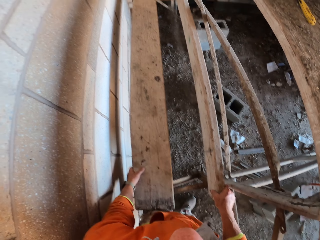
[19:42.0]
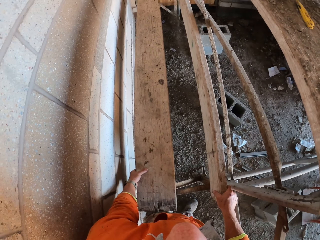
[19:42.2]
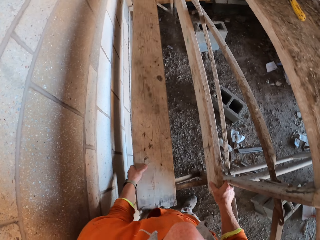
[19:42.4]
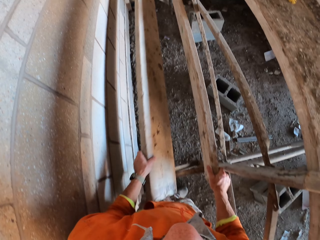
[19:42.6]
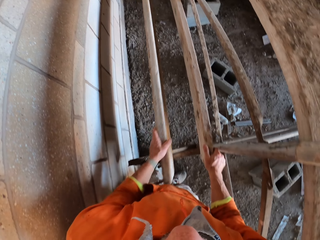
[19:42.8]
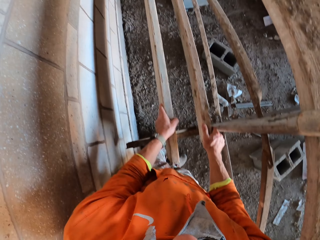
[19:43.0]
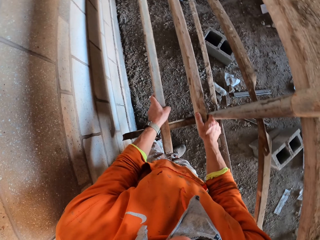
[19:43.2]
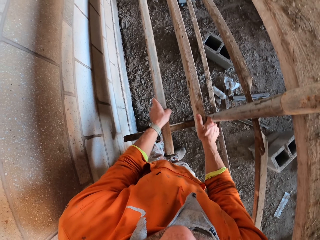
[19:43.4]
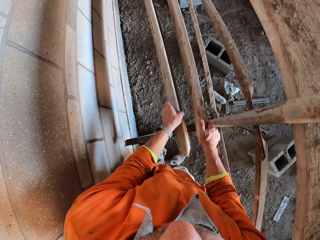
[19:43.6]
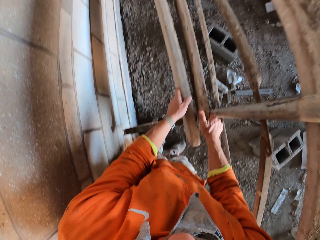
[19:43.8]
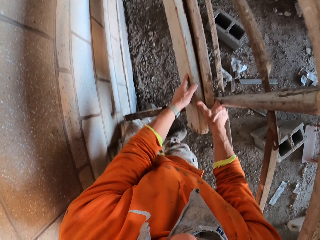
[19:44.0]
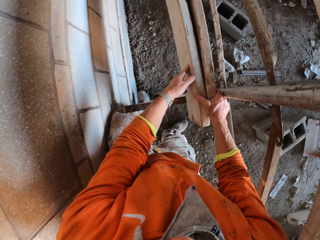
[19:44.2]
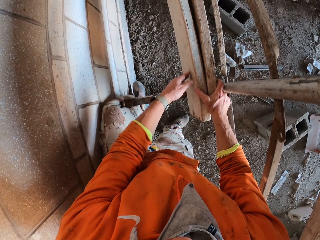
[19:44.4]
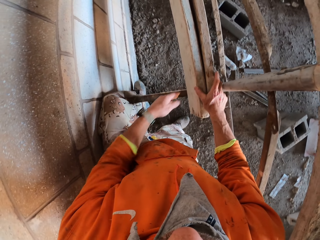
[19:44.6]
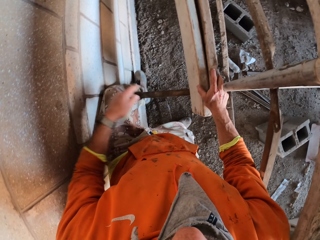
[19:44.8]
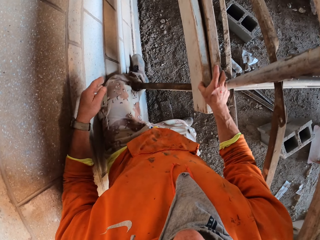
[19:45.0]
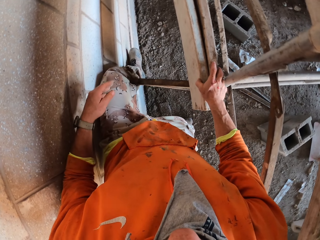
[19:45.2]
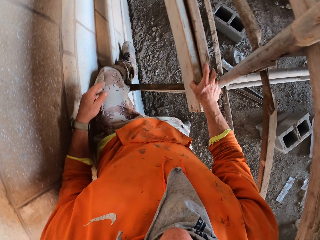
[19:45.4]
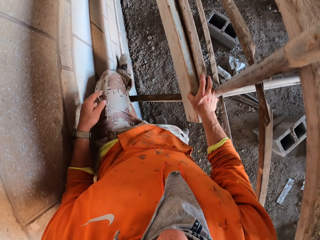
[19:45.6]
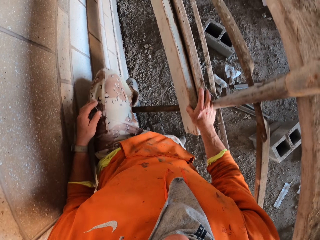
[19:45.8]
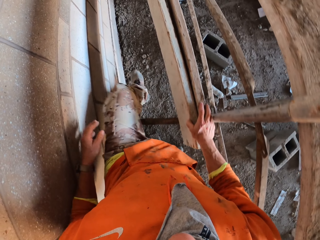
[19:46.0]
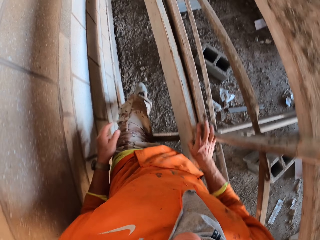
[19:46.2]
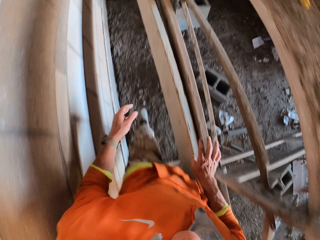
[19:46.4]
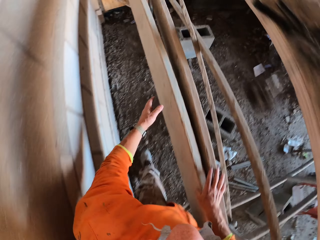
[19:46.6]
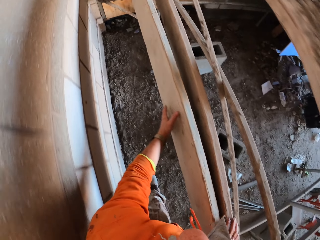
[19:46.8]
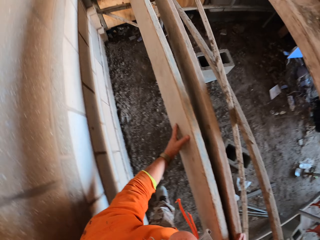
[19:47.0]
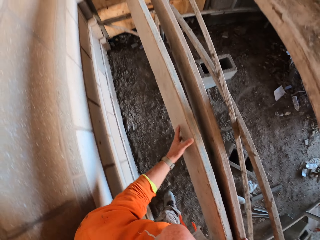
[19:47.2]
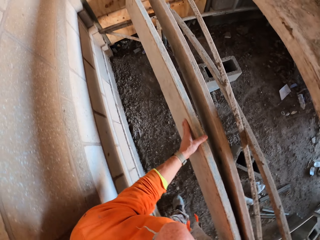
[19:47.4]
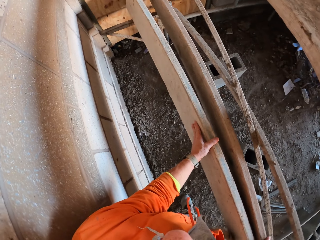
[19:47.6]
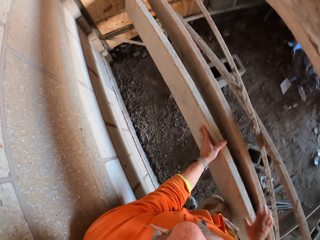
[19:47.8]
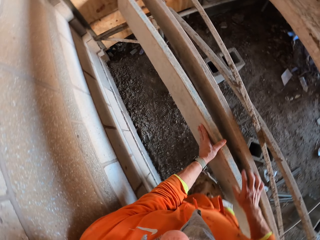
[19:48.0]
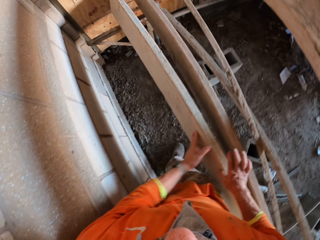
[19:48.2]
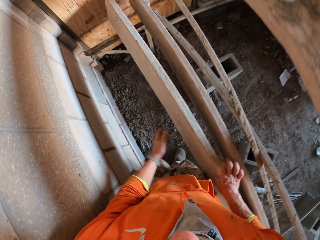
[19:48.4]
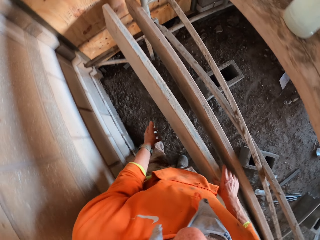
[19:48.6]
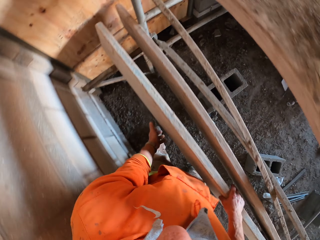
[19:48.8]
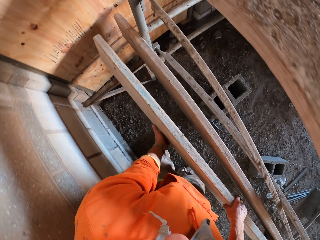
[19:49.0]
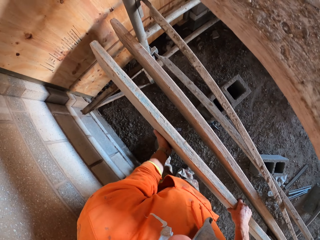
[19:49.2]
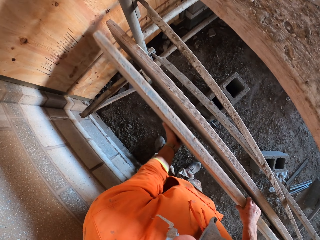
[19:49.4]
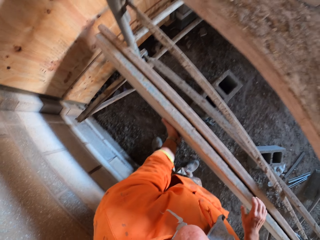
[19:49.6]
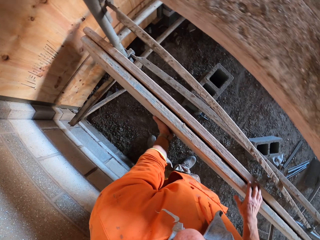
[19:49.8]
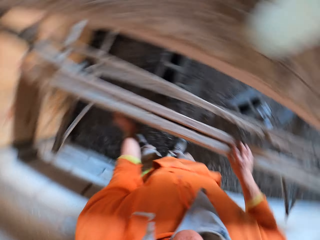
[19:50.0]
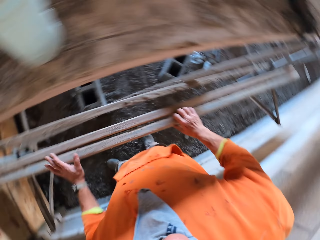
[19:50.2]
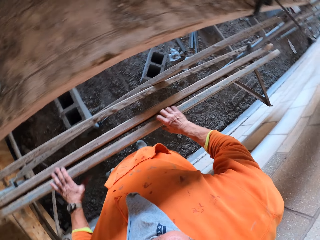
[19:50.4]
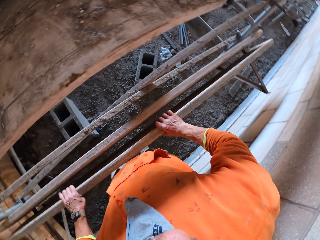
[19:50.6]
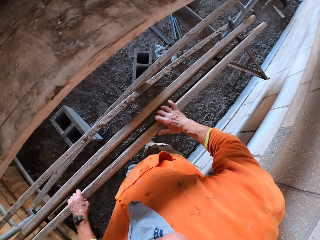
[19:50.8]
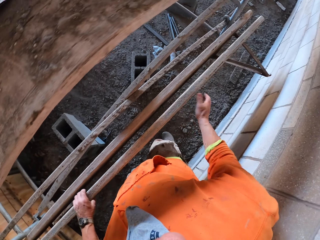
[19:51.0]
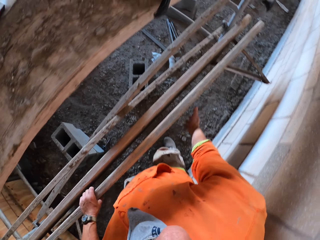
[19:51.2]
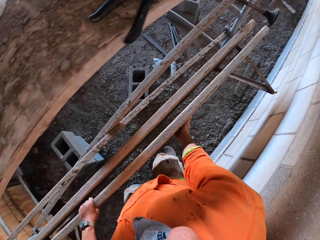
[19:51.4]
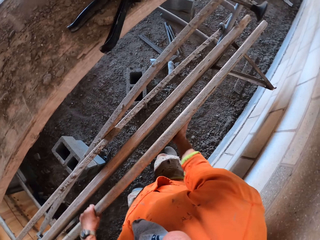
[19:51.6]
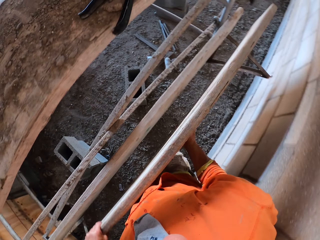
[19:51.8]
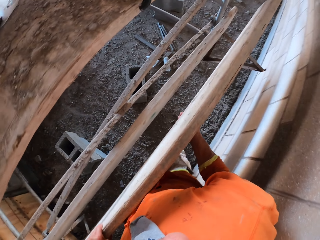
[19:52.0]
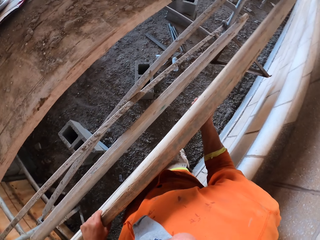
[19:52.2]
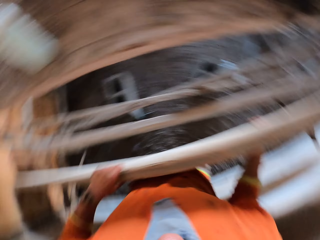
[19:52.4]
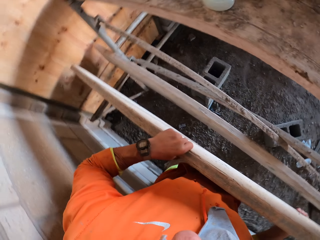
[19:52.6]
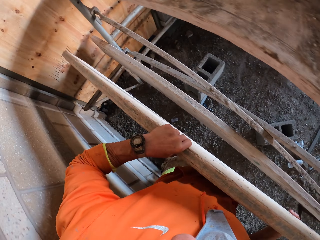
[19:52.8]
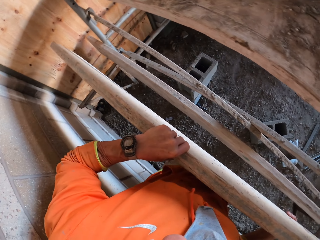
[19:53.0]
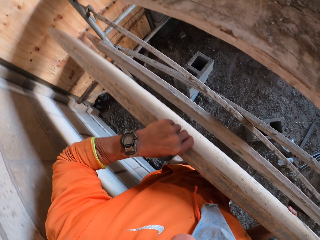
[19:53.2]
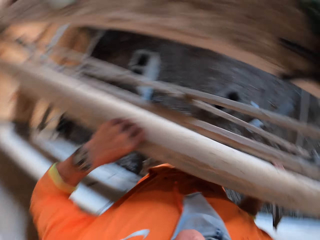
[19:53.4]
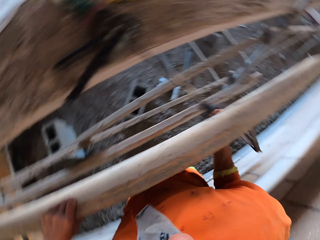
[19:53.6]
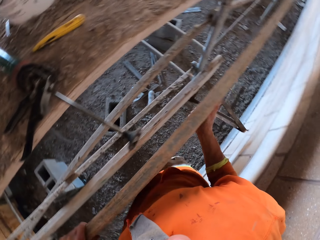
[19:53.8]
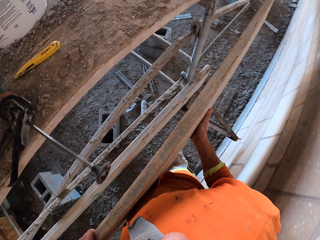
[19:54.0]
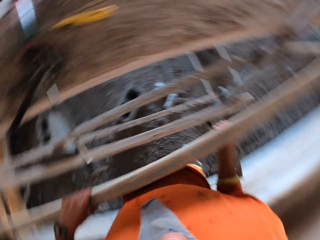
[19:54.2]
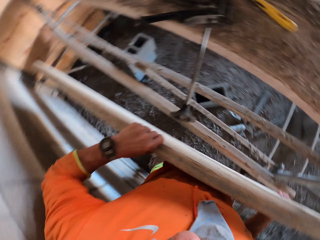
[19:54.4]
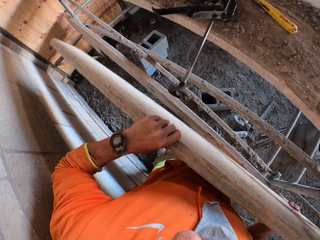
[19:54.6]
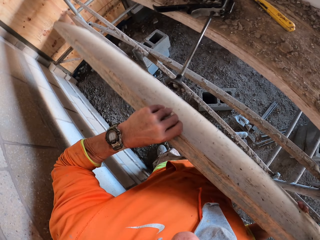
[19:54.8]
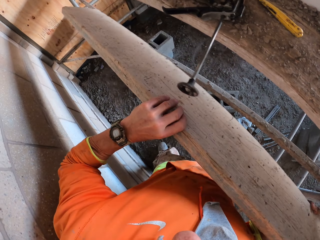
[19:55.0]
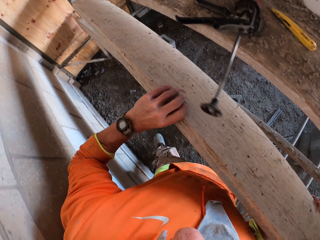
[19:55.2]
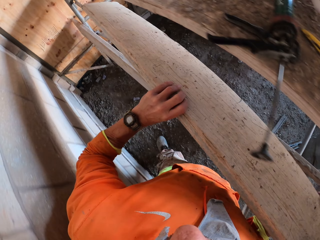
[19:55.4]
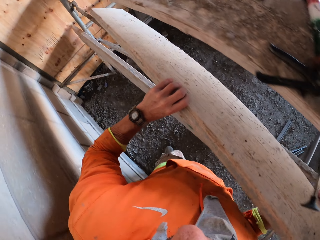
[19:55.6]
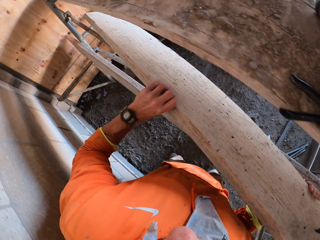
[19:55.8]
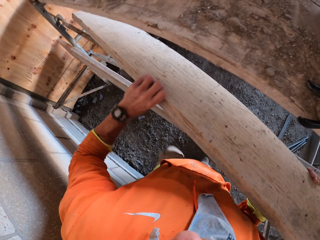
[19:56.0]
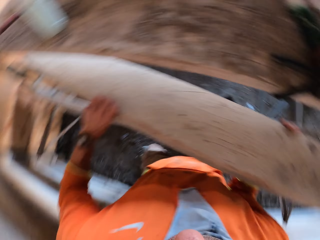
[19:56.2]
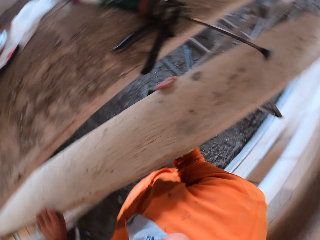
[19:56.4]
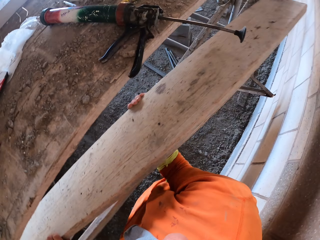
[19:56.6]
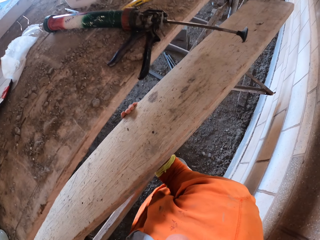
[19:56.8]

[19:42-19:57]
The camera wearer turns the wood with the left hand. They walk on the ground. They put the pieces of timber together. They move the wood with both hands. They rearrange the artificial ladder. They carry the wood with both hands.

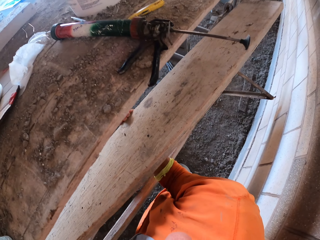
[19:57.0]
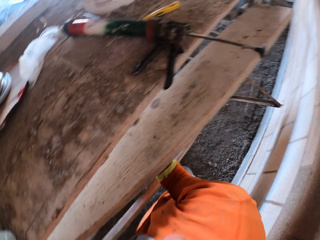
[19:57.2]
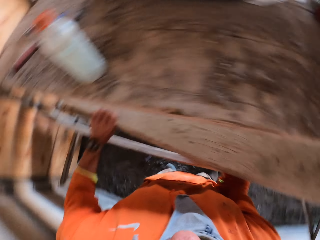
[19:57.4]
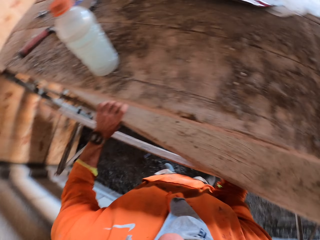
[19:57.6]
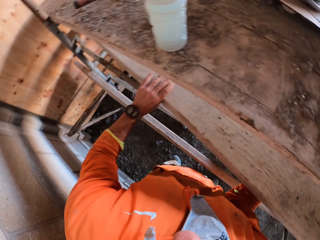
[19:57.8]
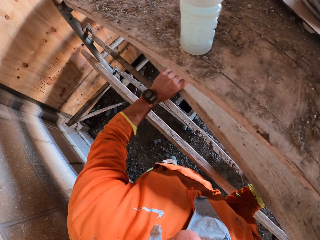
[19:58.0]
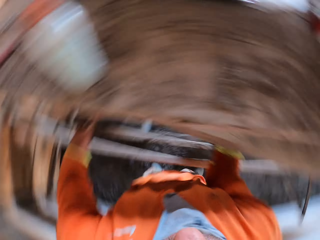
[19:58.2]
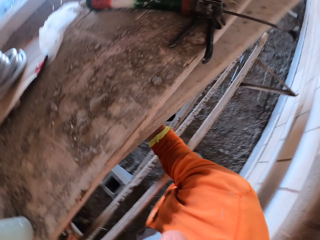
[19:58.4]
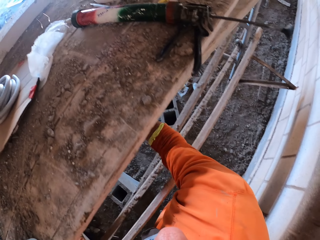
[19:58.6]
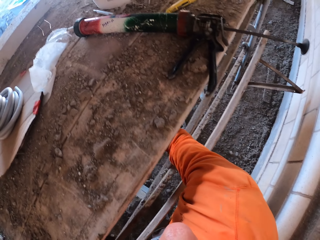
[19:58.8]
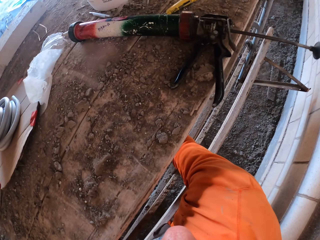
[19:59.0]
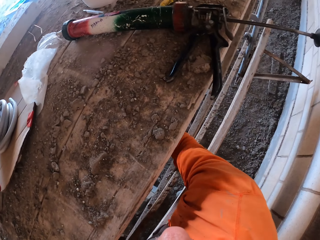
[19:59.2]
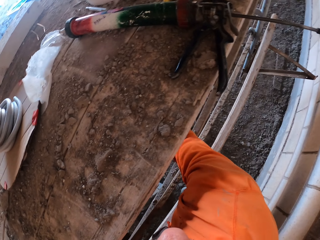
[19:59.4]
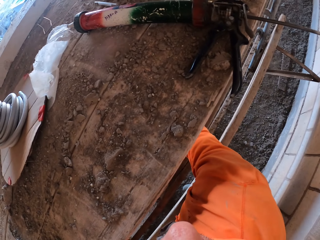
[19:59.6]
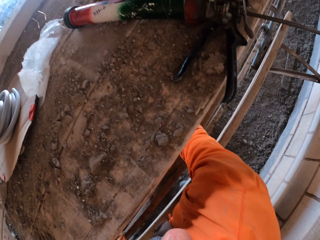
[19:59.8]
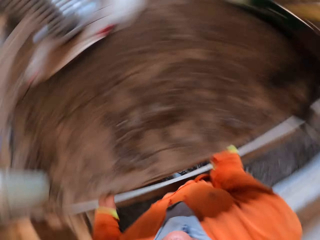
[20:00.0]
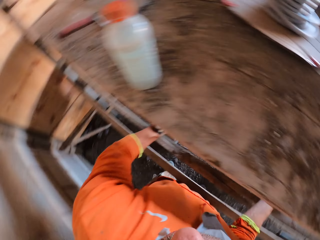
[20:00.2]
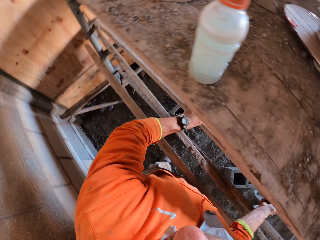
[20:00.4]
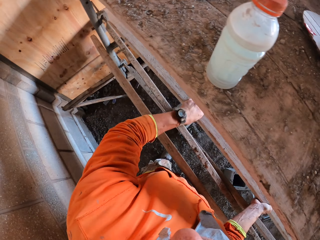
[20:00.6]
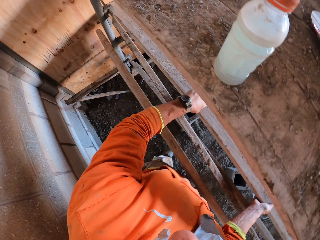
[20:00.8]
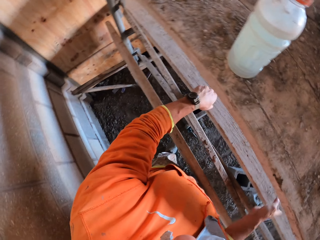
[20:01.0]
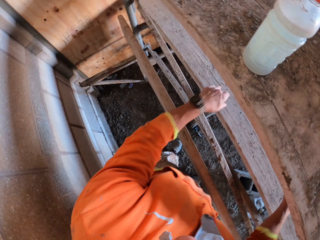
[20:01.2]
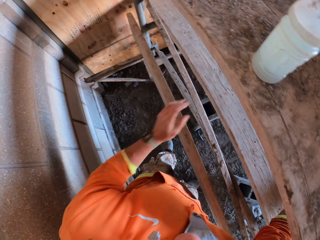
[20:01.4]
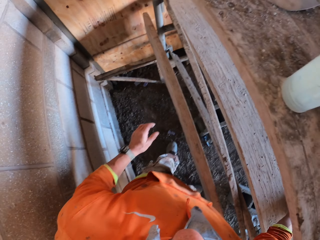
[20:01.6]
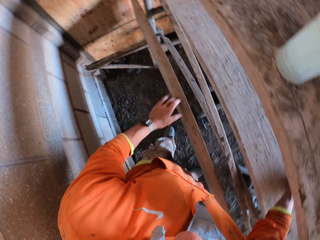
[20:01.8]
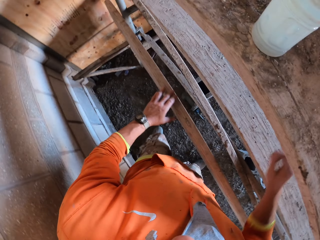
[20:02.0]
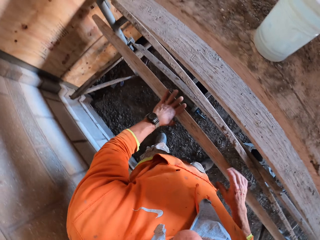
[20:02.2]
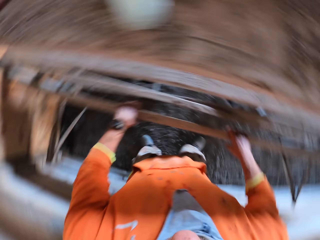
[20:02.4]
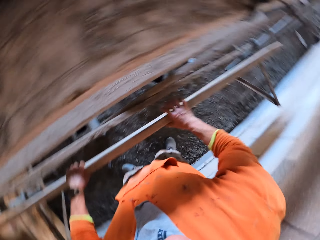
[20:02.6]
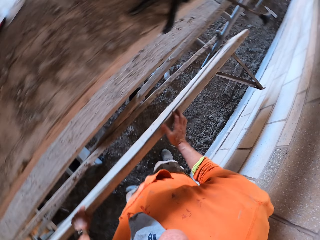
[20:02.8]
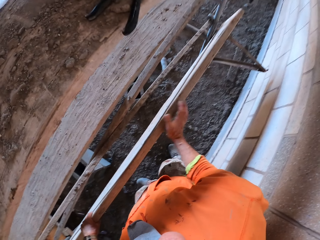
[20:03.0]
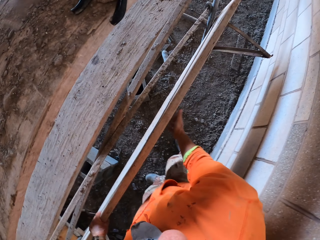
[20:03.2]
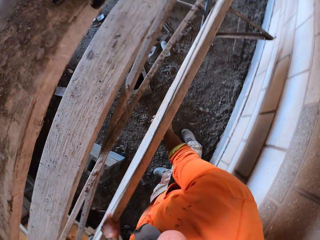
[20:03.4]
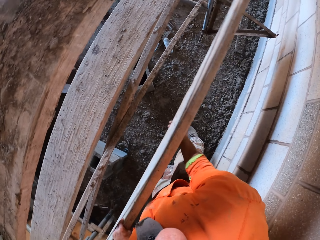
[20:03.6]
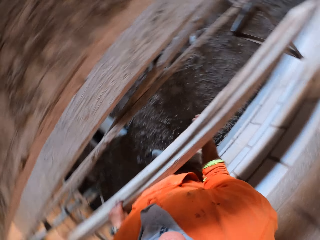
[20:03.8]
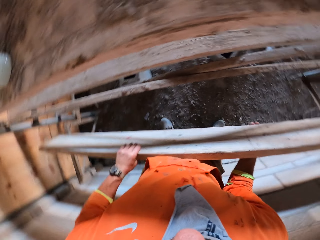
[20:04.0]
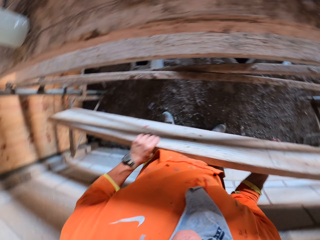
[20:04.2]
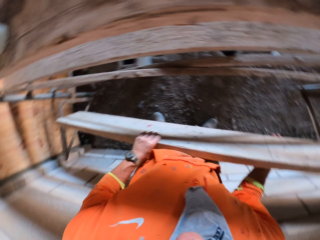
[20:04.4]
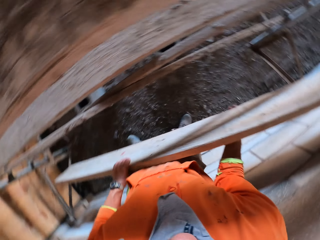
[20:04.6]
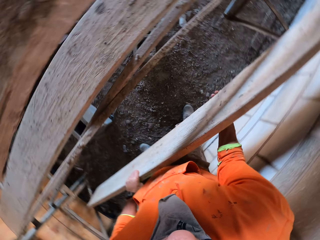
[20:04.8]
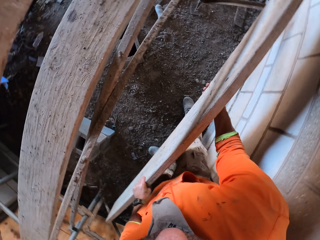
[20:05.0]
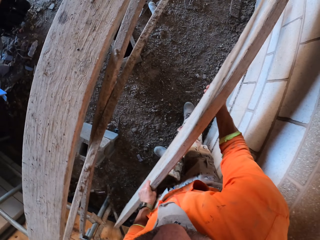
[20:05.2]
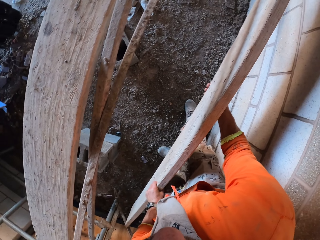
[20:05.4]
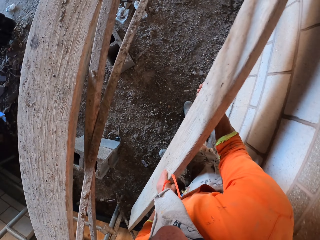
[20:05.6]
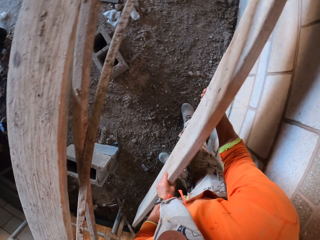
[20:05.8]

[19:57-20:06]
The camera wearer drops the wood on the ground. They stare at the wall. They carry the wood with both hands.
